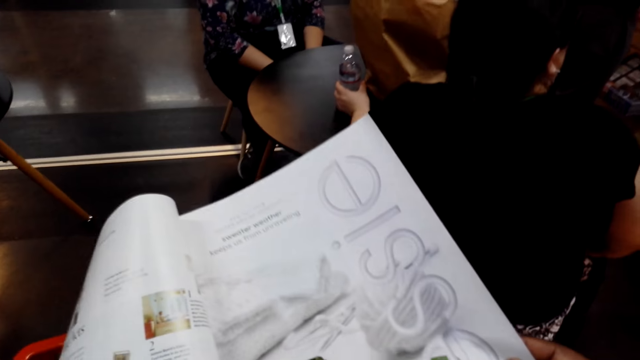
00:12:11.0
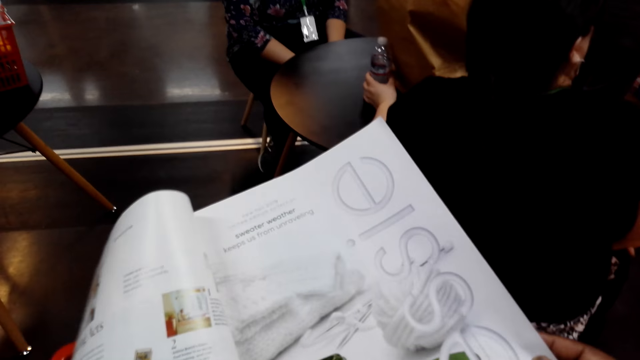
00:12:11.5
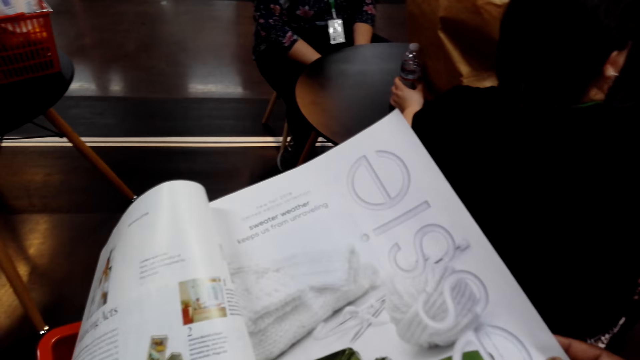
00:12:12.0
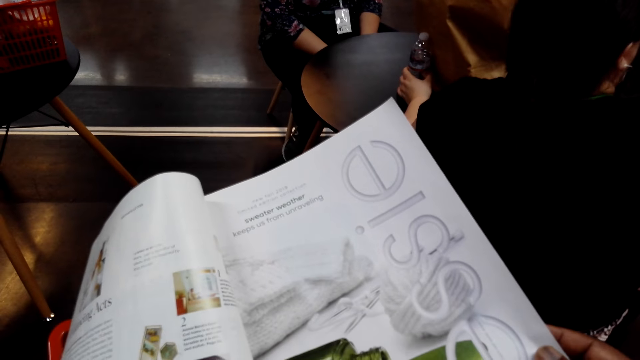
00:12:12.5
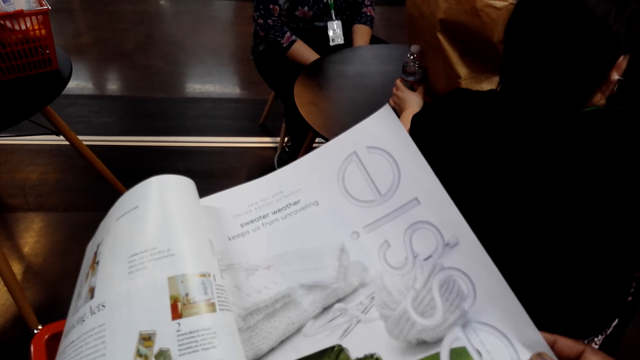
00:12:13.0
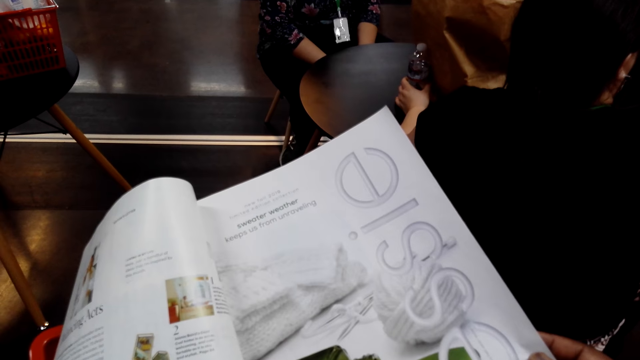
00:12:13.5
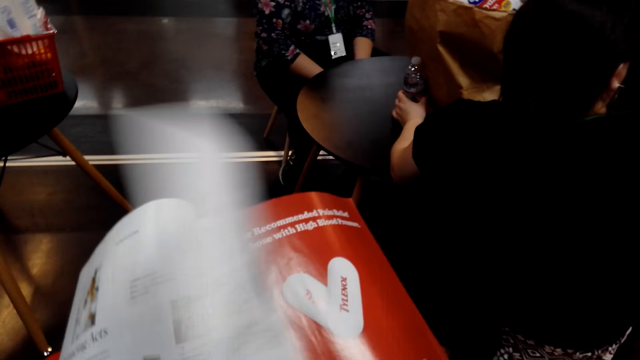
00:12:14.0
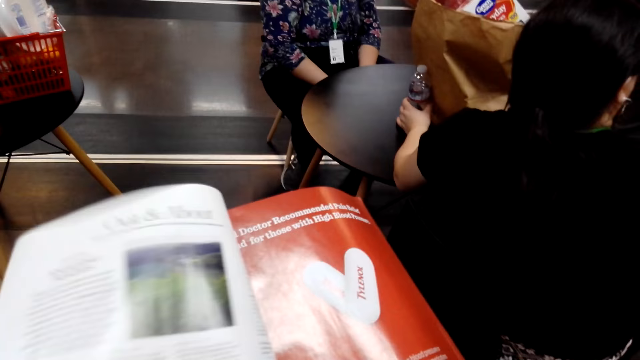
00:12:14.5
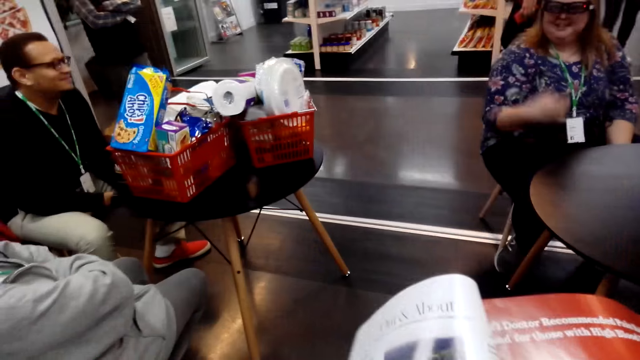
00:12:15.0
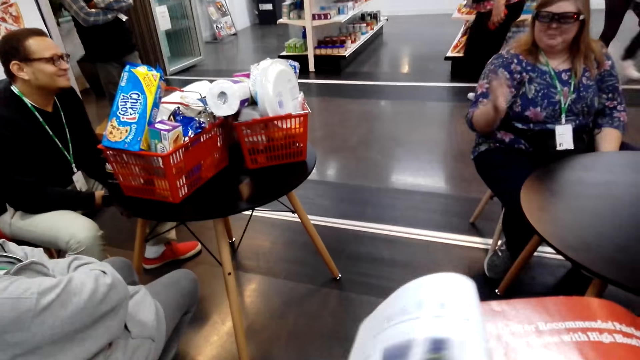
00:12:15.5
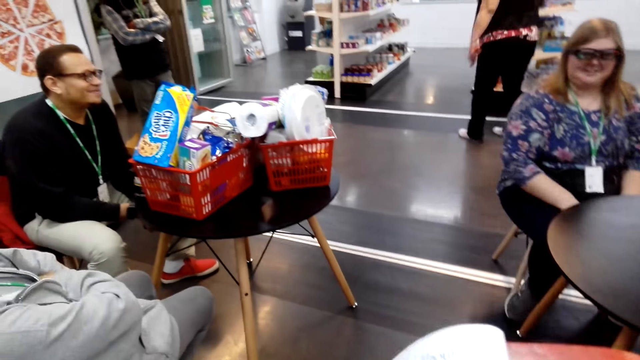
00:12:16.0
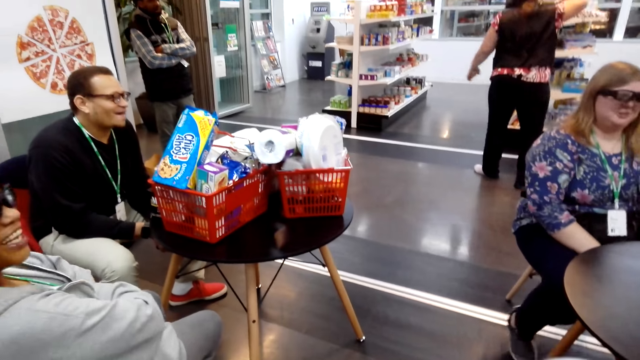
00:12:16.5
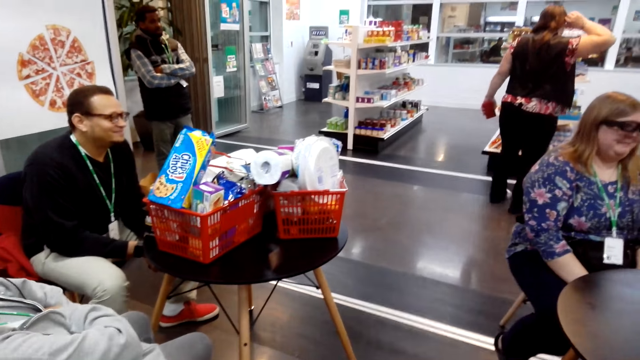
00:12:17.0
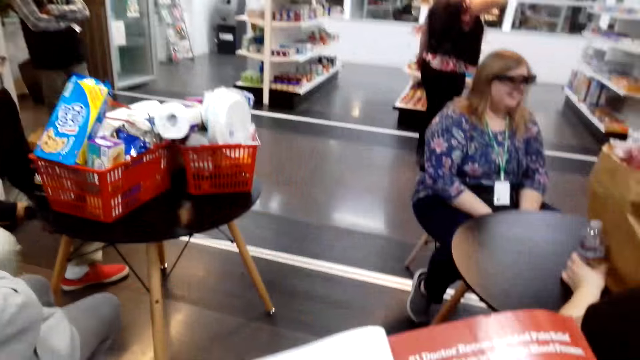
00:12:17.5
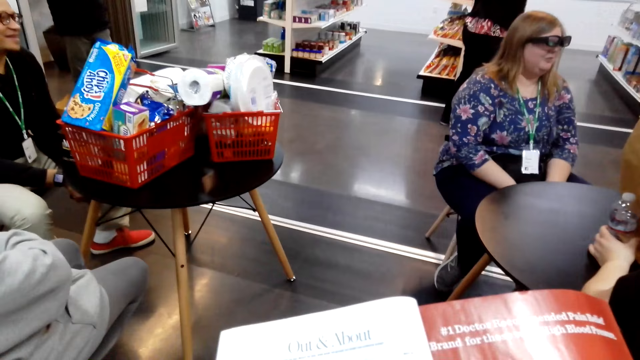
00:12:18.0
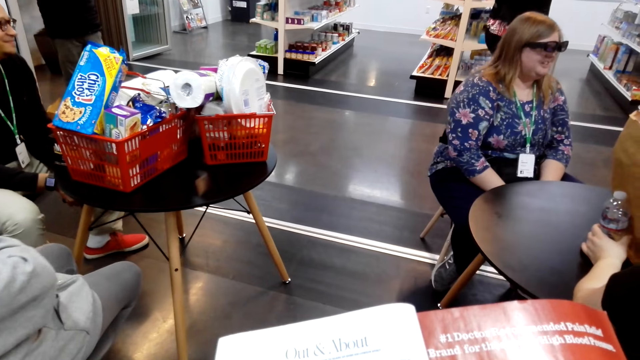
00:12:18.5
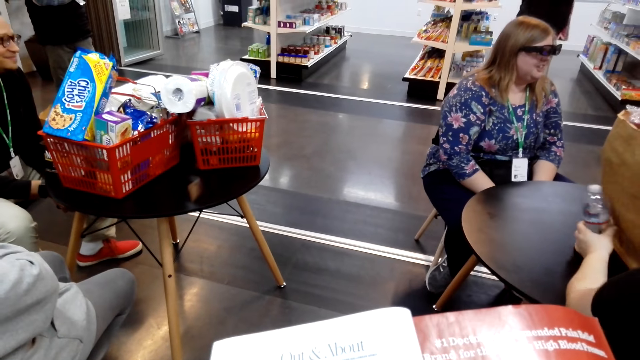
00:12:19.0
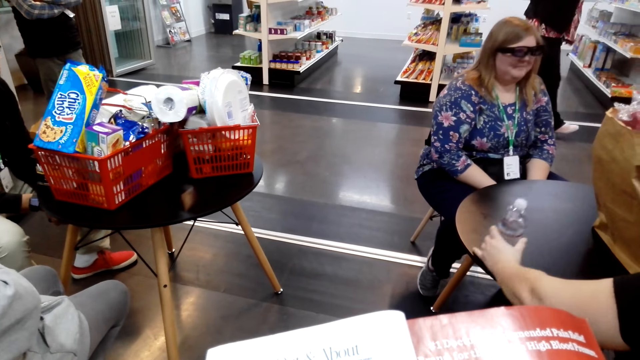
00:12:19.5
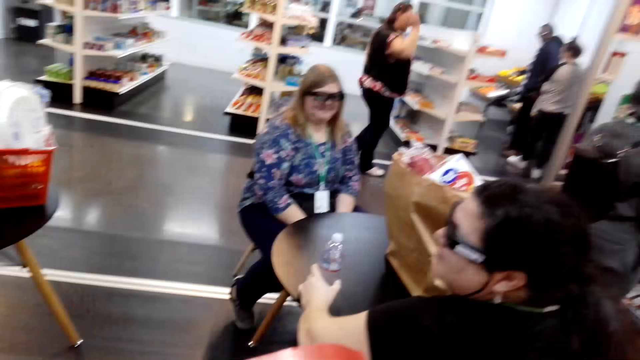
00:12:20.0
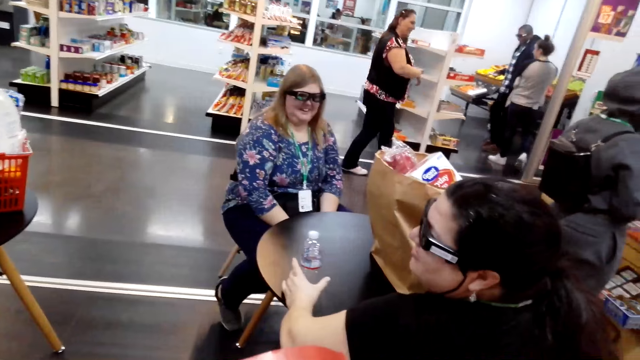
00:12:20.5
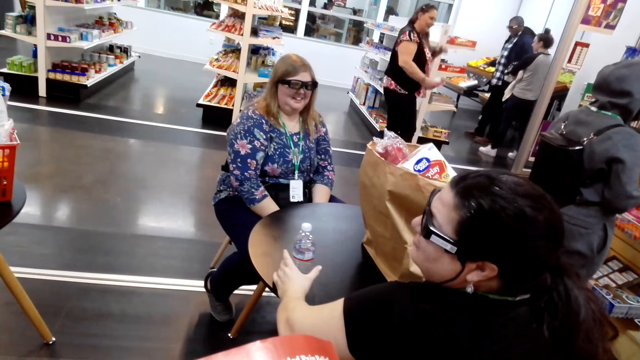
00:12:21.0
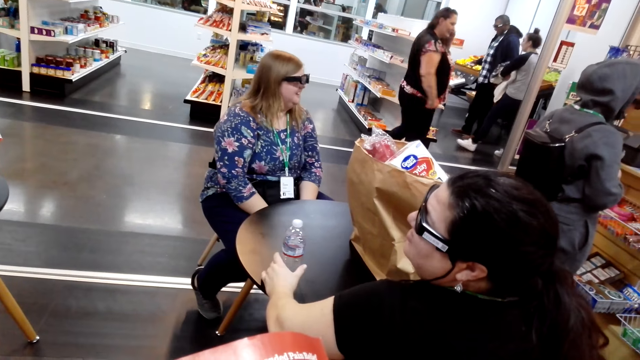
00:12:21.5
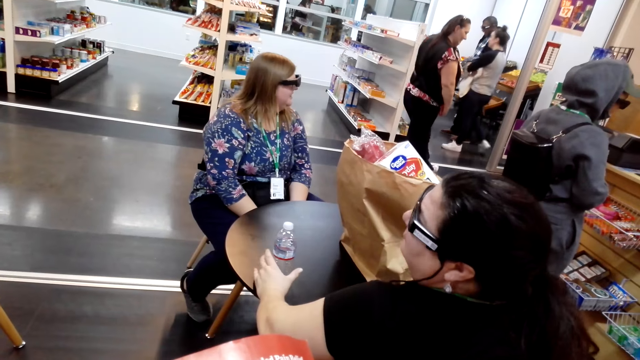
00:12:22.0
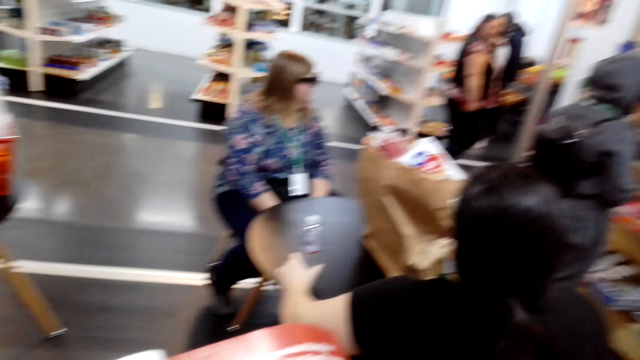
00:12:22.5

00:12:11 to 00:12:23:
The camera wearer turns a magazine page. They look around the supermarket.

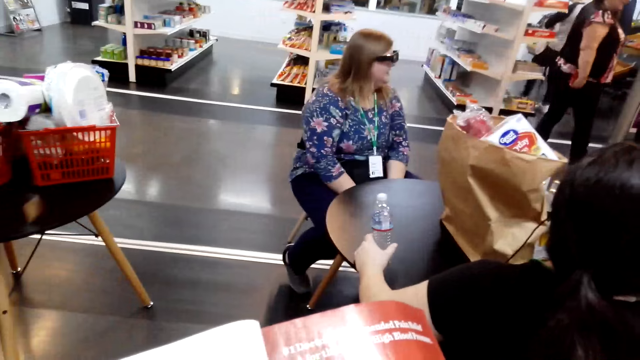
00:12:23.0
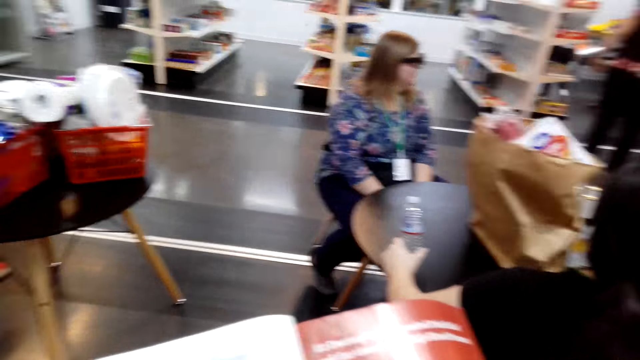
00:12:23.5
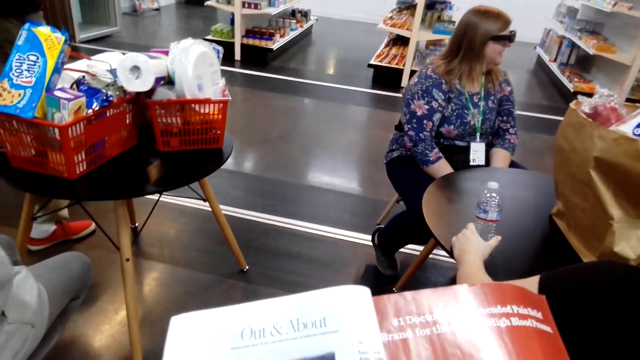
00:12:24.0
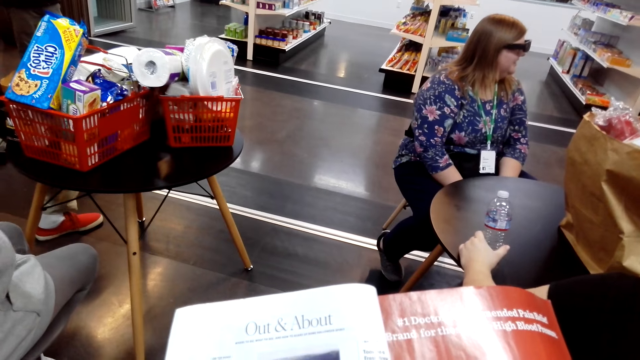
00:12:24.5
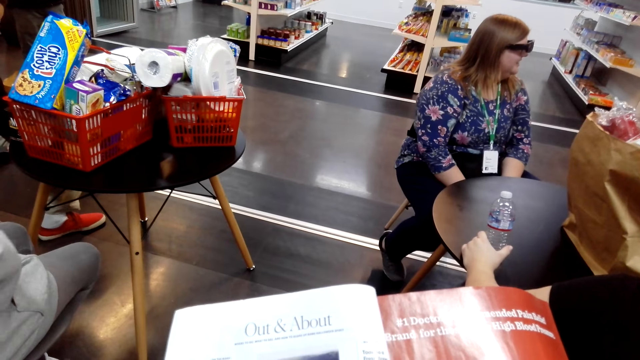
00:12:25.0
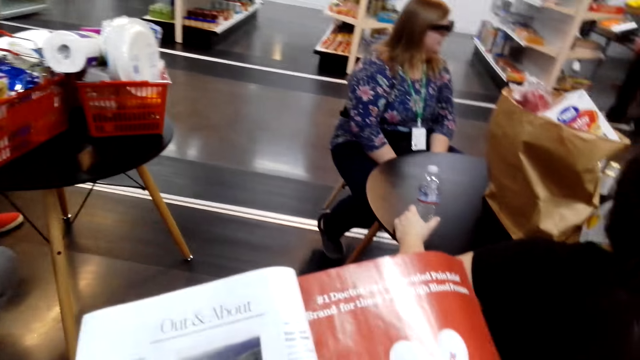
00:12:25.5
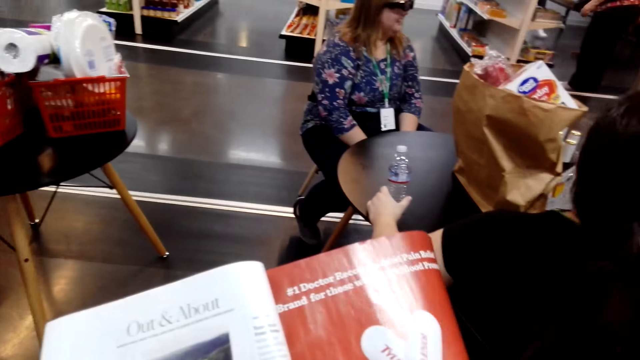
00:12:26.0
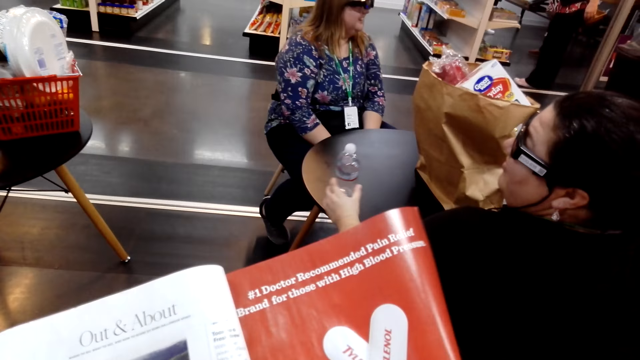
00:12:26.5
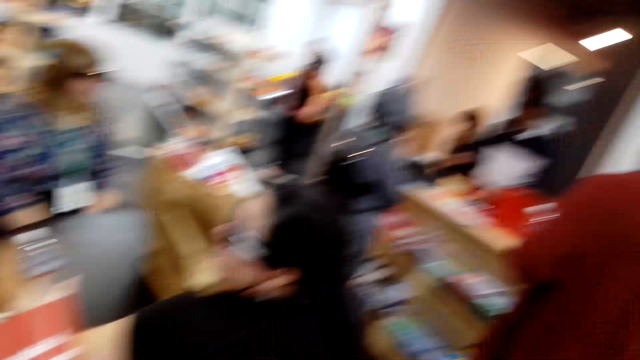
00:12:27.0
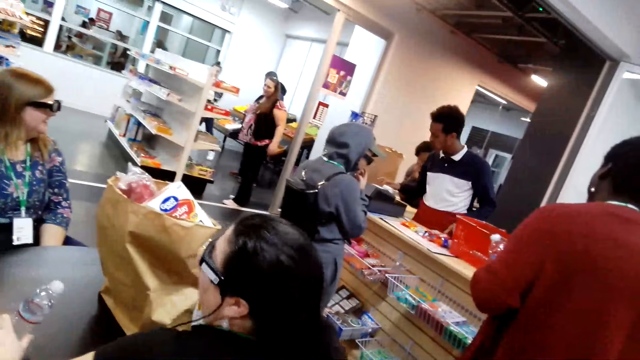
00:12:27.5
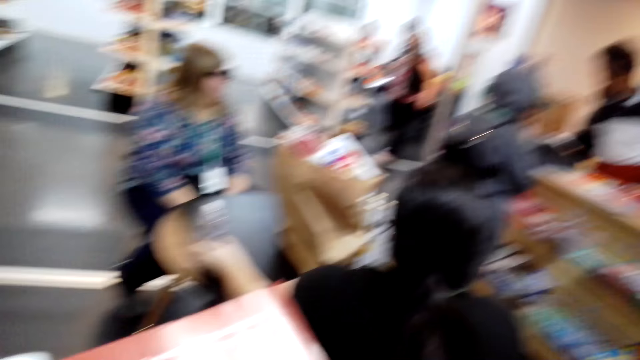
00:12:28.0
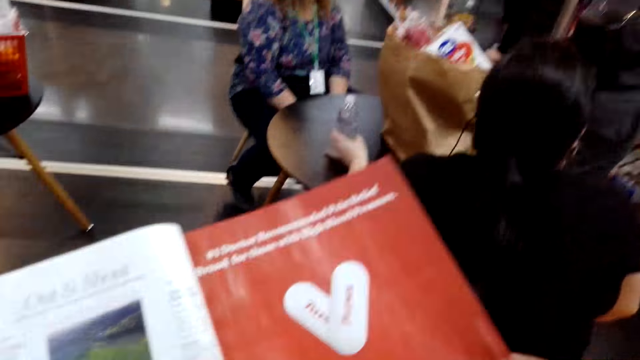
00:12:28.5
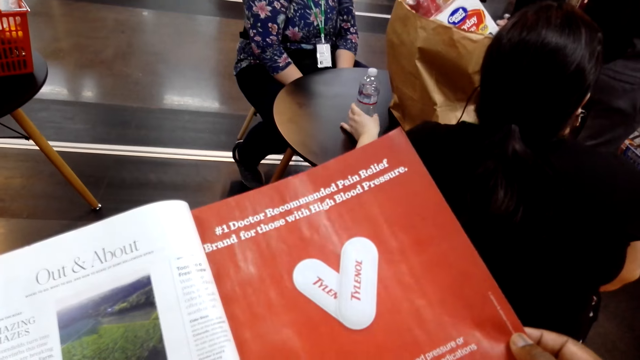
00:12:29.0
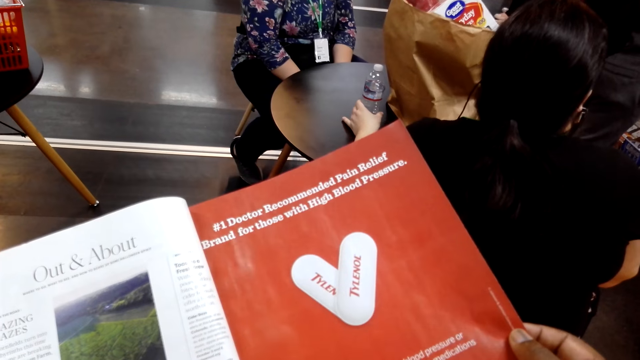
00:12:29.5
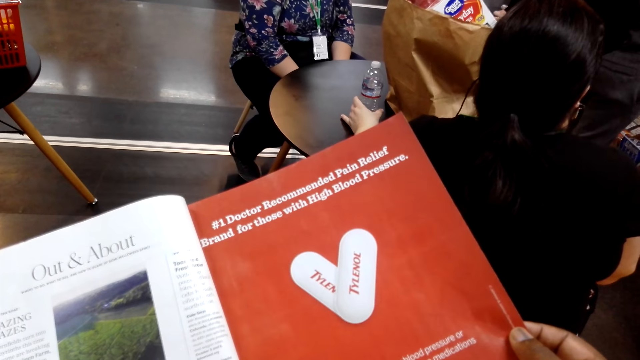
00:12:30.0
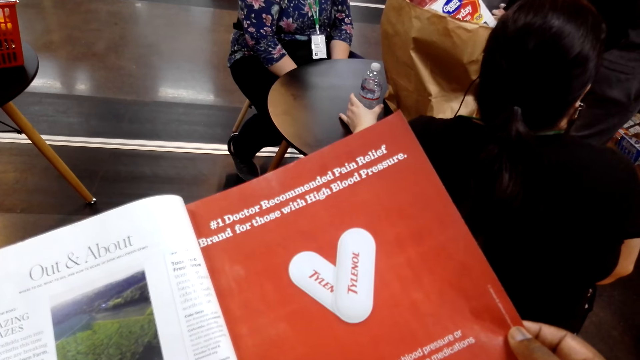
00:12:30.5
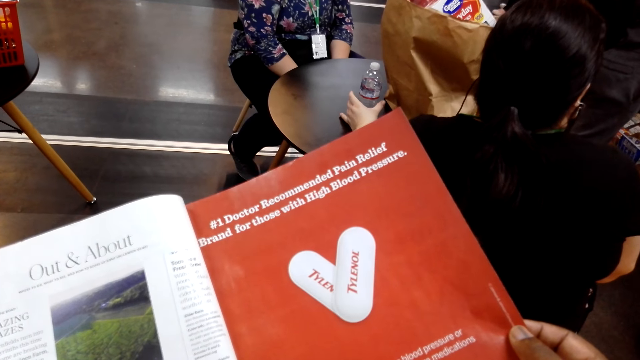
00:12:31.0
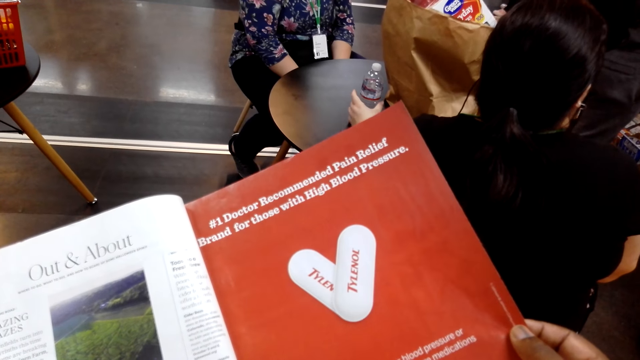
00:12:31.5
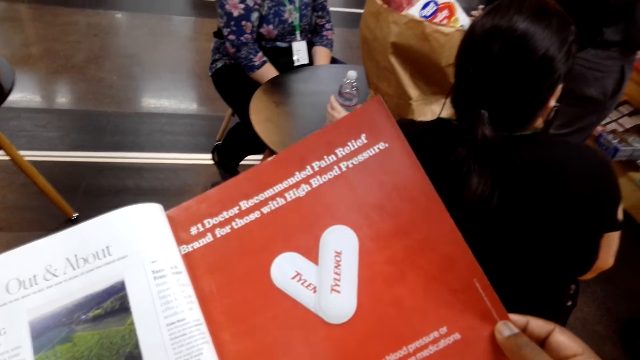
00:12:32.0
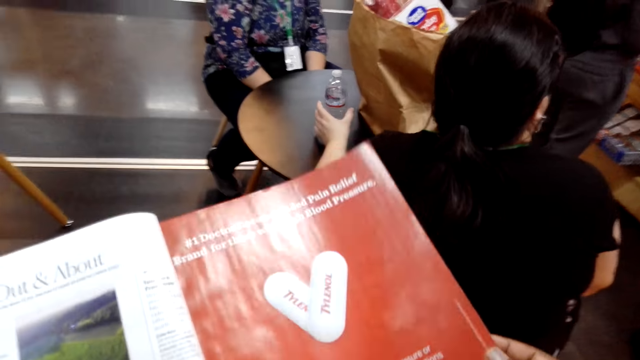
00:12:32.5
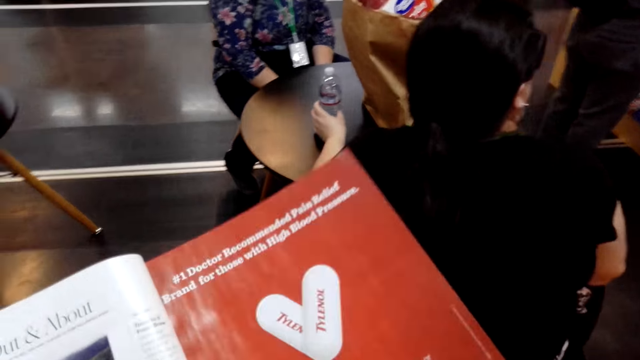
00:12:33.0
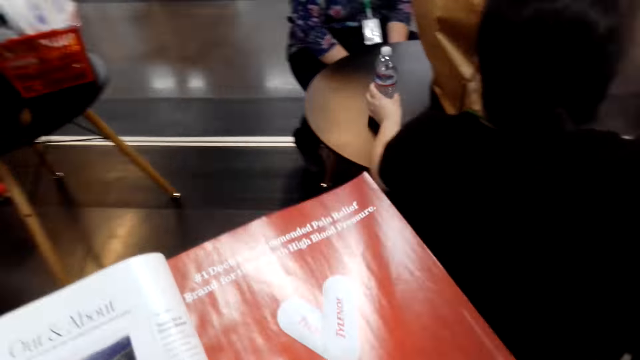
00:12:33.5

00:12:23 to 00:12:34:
The camera wearer views the magazine. They look around the supermarket. They view the magazine.
